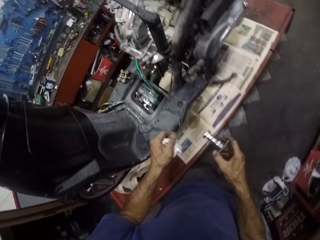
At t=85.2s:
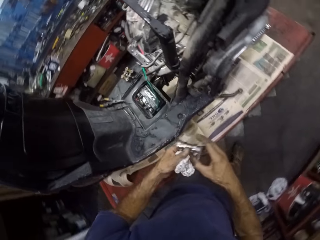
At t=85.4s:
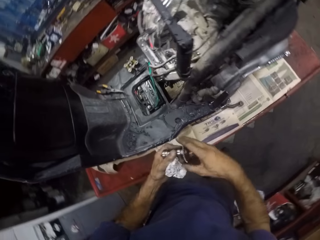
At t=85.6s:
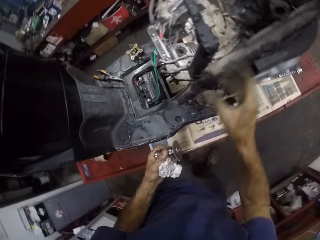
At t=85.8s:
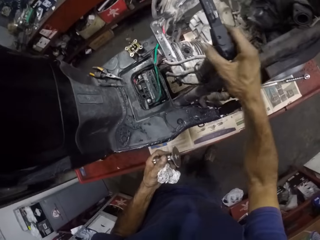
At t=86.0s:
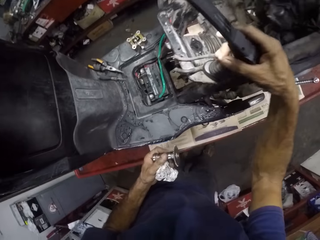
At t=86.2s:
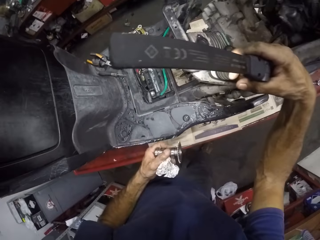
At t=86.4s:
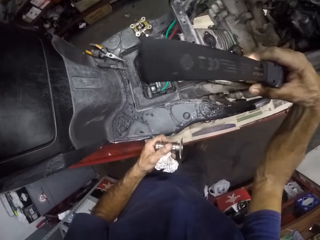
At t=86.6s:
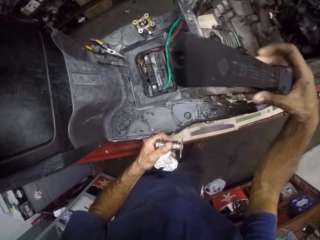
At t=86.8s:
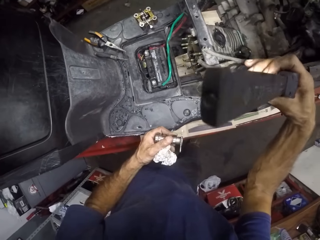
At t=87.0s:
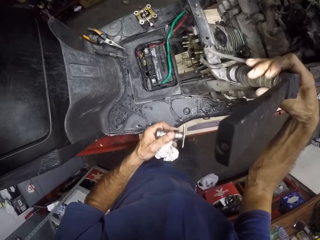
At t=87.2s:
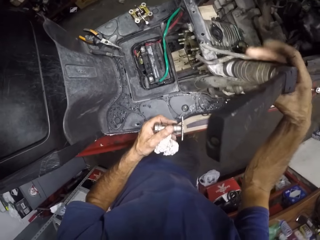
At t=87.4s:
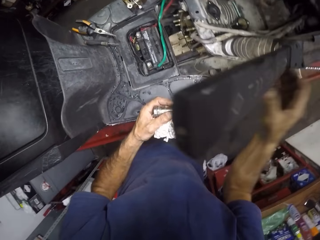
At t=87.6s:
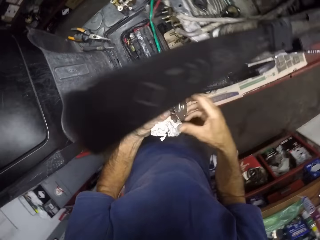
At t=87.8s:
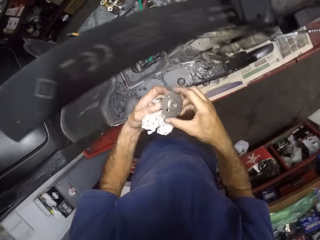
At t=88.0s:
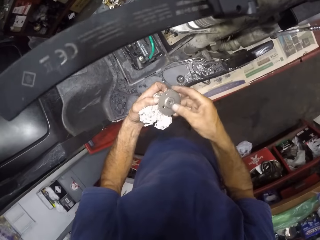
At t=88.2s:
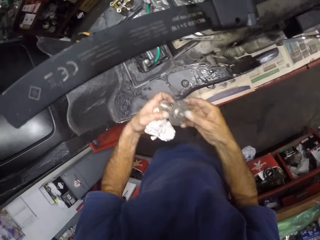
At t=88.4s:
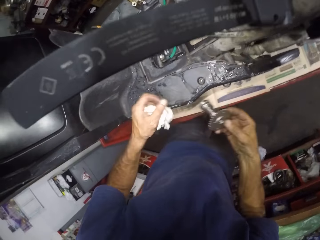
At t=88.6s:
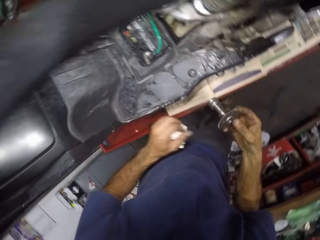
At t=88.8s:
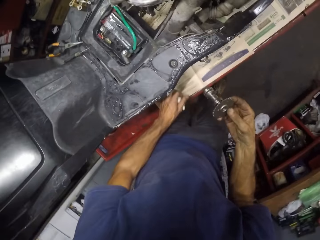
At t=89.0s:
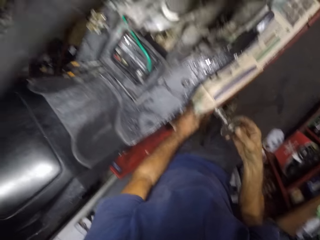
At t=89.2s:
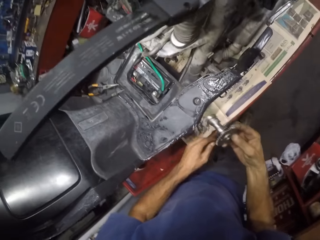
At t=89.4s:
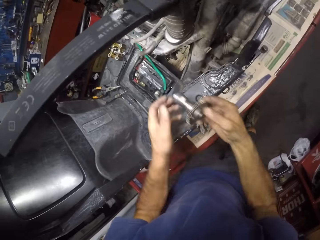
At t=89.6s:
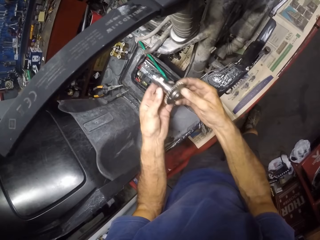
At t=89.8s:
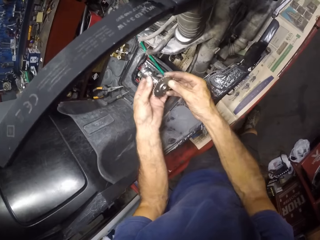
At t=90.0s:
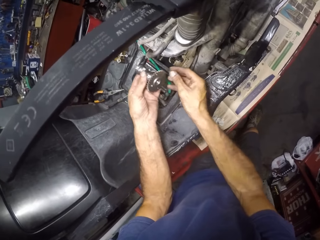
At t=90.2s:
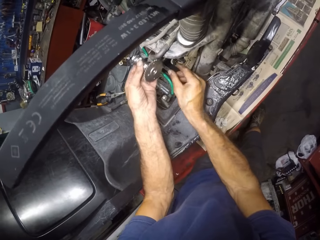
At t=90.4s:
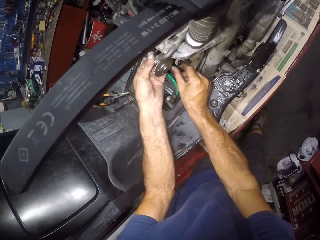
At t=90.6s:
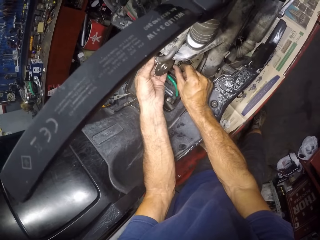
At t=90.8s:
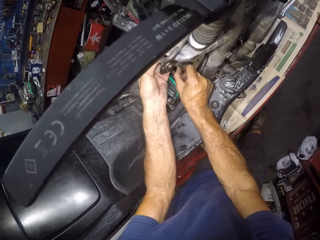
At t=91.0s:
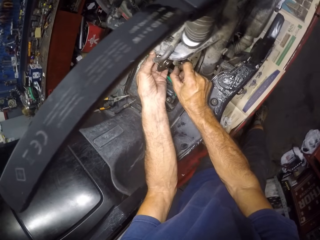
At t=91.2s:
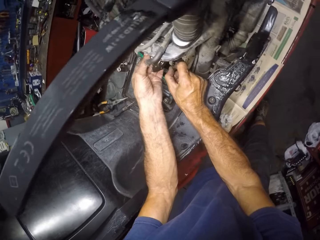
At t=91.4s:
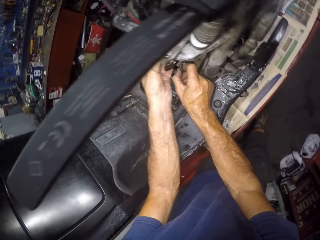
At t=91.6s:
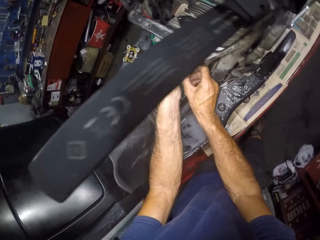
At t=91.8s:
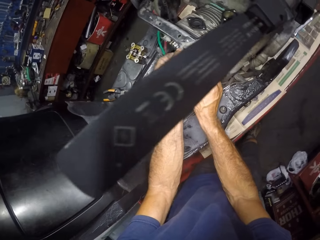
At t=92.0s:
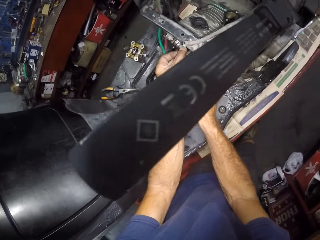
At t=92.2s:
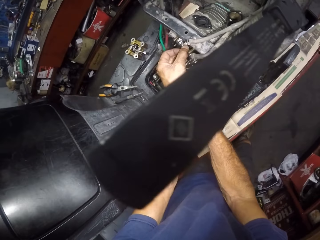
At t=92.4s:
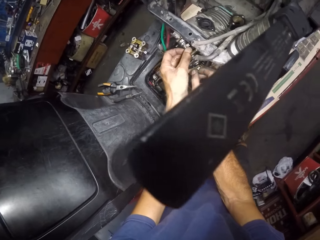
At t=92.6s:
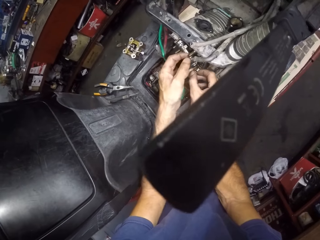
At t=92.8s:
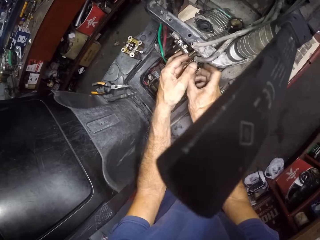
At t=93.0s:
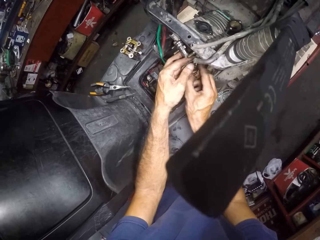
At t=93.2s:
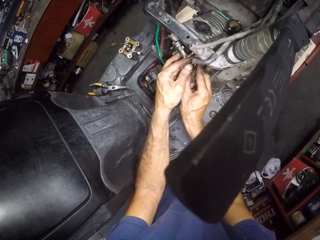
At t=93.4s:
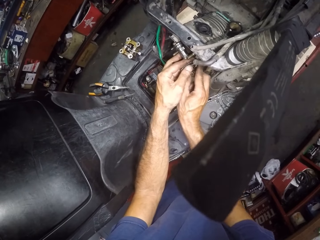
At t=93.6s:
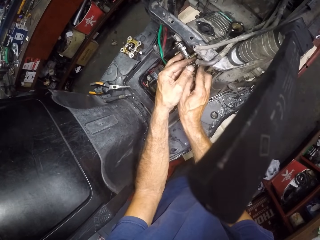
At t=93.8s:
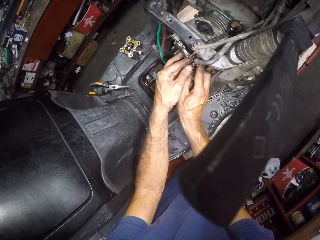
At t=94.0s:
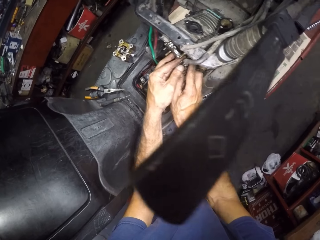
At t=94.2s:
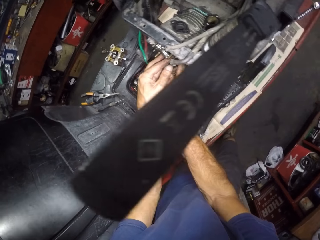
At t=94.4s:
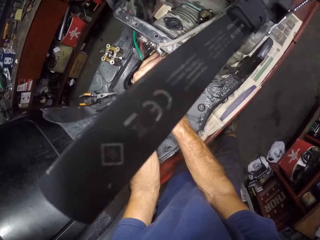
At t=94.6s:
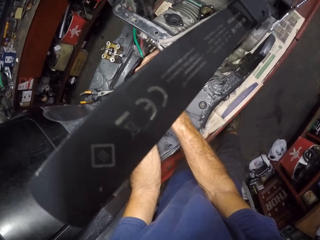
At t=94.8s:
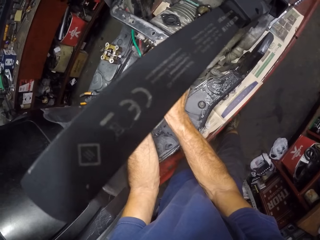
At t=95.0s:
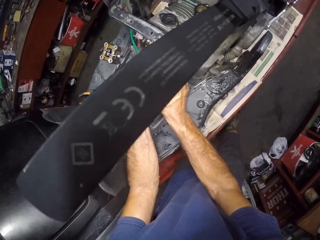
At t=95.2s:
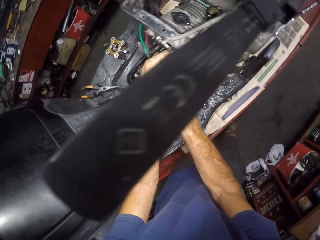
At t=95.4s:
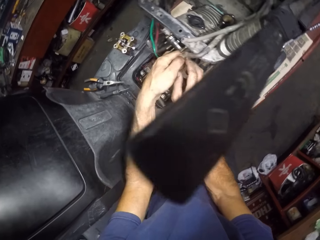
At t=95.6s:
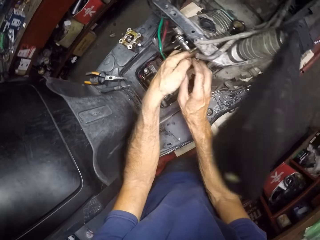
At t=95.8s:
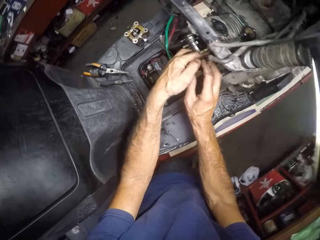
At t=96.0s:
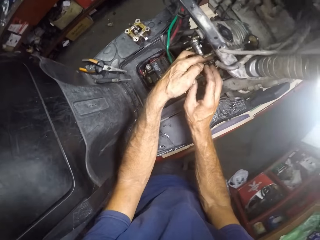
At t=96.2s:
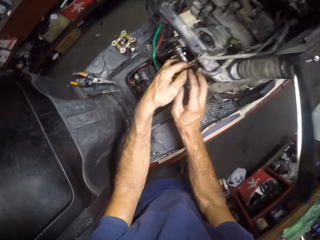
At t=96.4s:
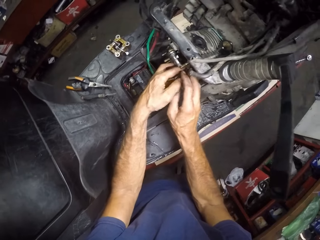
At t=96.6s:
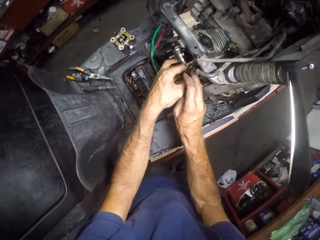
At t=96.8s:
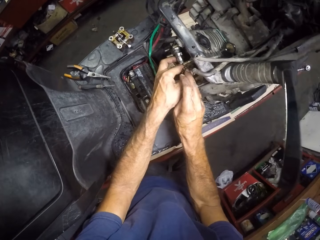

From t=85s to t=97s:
The camera wearer turns a lamp or torch on the motorcycle. They put the paper aside. They fix something. They insert the levelling feet into the motorcycle.

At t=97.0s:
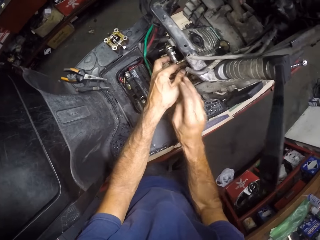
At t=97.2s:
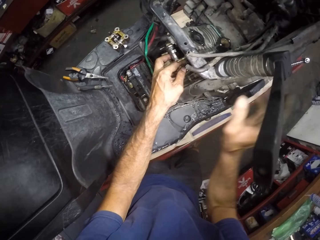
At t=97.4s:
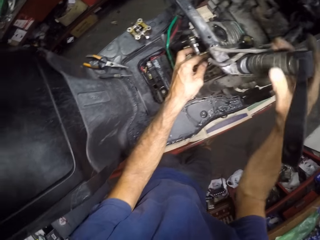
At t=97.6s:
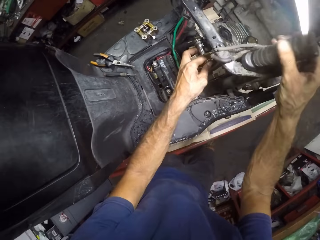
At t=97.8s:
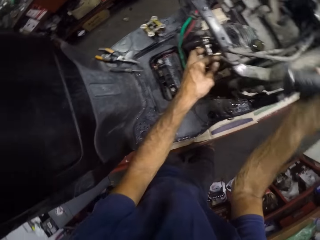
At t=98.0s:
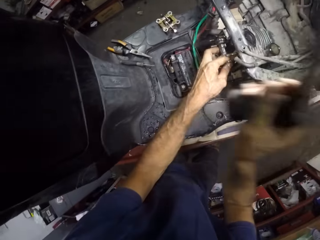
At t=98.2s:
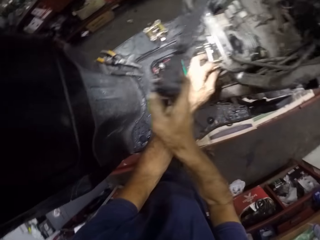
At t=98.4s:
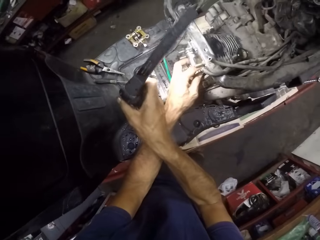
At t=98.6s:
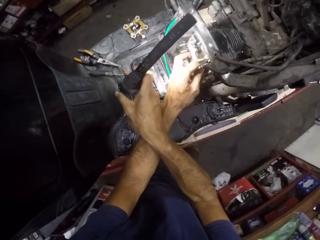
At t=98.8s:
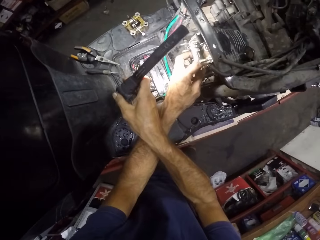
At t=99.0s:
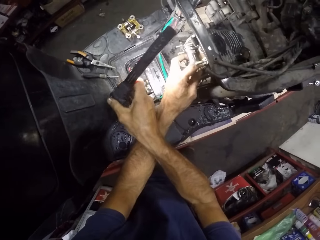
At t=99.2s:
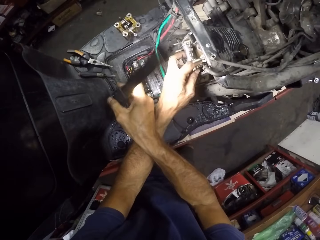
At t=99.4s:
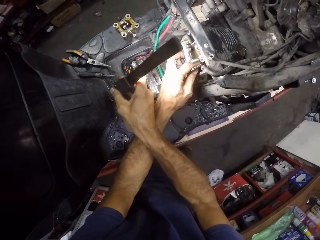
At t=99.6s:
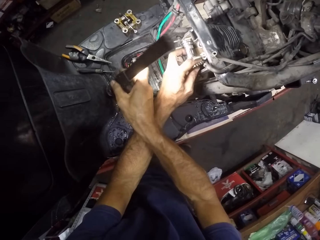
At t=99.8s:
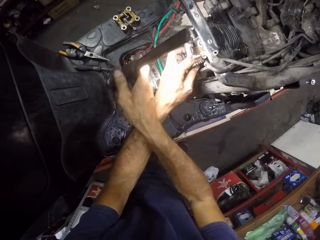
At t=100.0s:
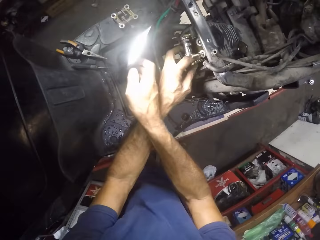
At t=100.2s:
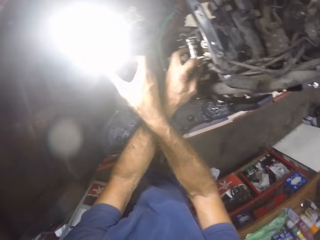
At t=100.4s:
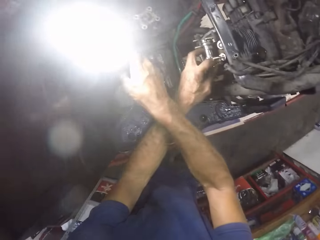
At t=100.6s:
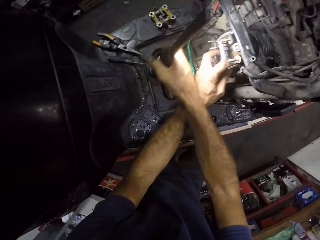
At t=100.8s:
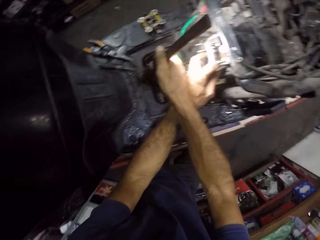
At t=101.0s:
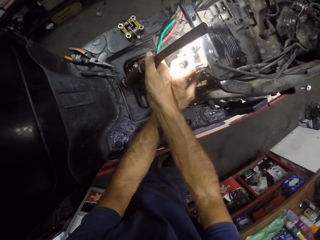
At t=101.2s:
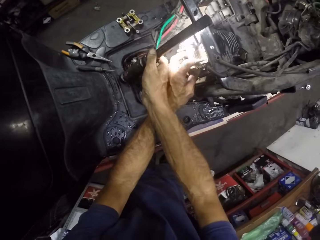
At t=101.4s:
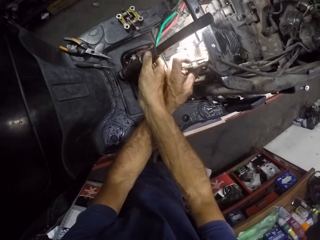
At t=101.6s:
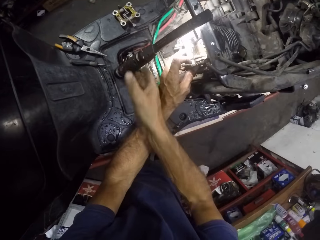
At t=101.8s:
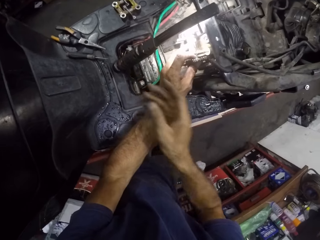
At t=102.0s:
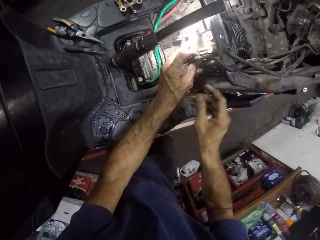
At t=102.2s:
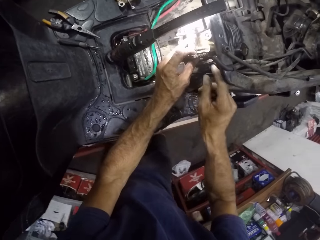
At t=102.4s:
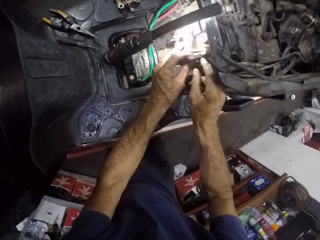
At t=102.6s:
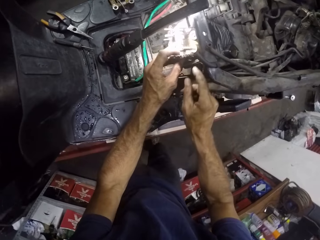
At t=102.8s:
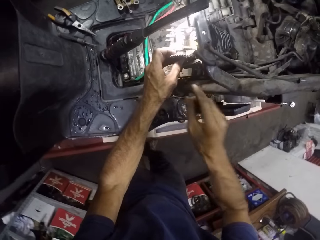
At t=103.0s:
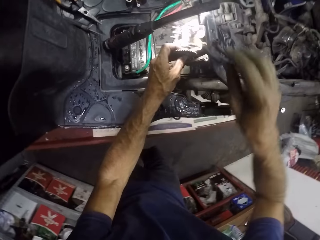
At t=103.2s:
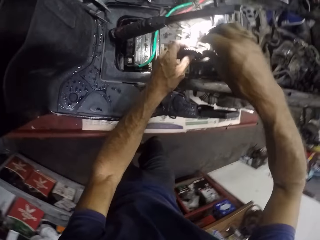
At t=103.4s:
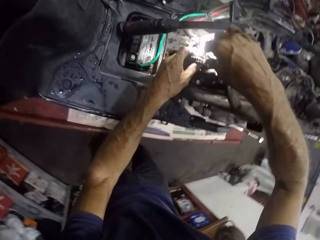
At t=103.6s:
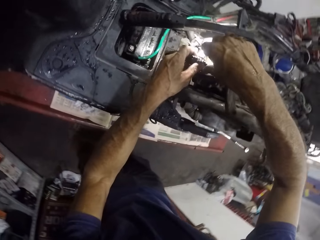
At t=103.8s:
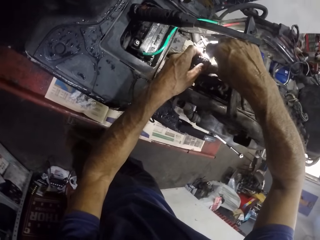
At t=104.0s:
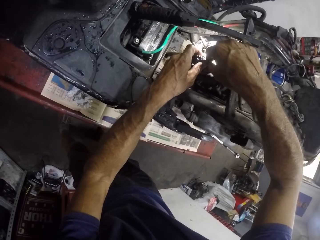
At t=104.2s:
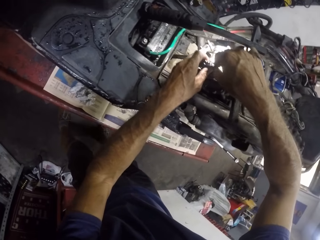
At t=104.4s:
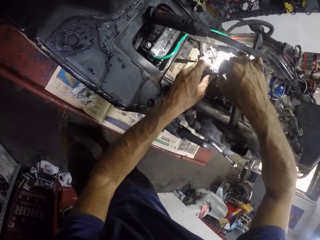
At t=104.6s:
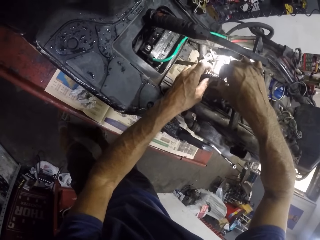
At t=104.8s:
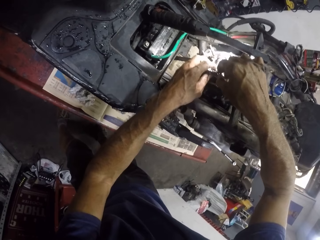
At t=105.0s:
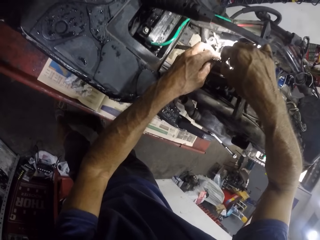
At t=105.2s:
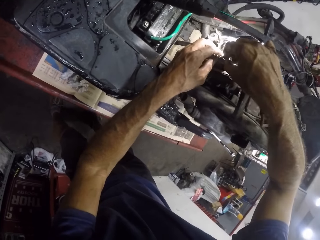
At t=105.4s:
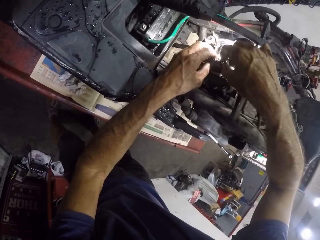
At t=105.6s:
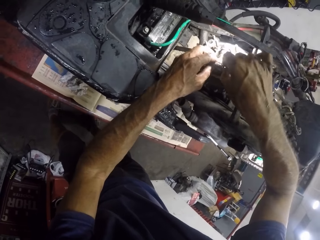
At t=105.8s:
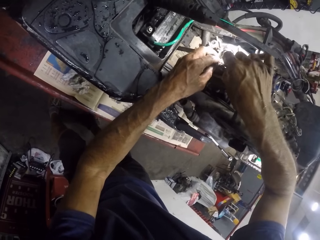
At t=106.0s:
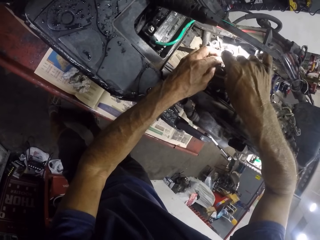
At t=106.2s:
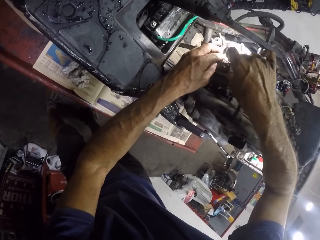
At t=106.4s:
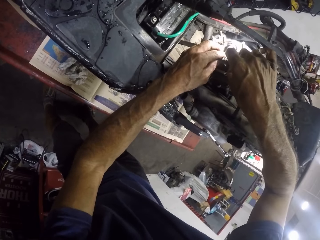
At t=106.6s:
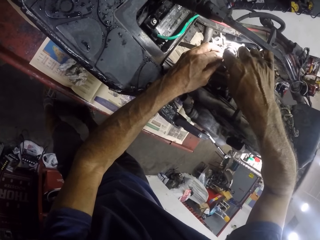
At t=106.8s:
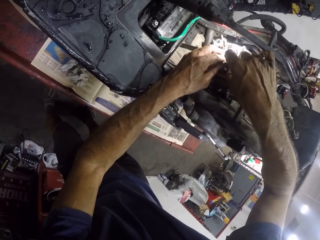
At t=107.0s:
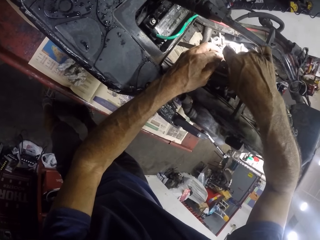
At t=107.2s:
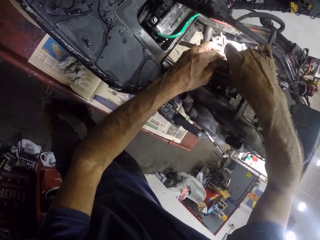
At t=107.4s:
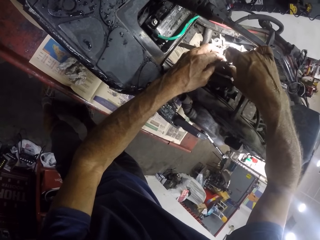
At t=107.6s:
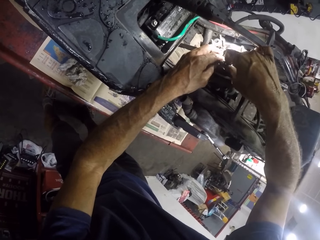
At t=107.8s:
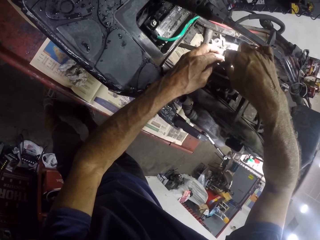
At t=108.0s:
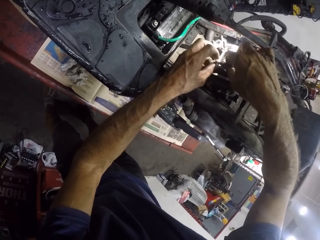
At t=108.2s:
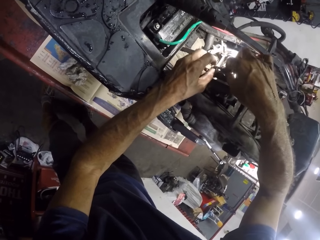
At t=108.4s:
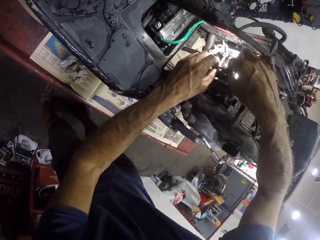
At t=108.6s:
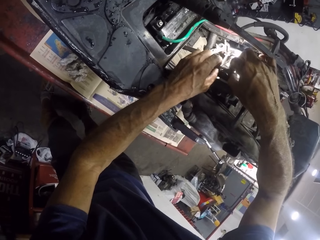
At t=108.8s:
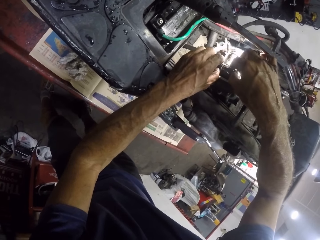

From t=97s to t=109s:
The camera wearer picks up the torch. They reposition the lamp on the motorcycle. They fix something. They adjust the levelling feet.
